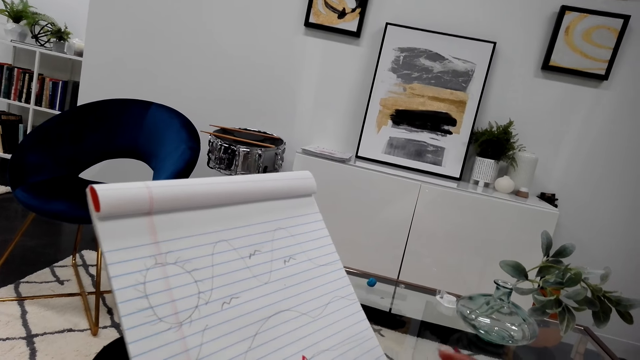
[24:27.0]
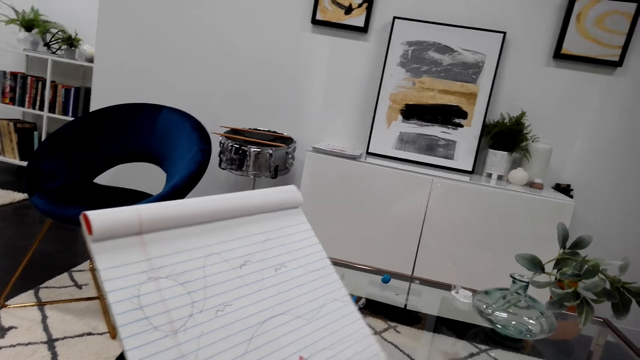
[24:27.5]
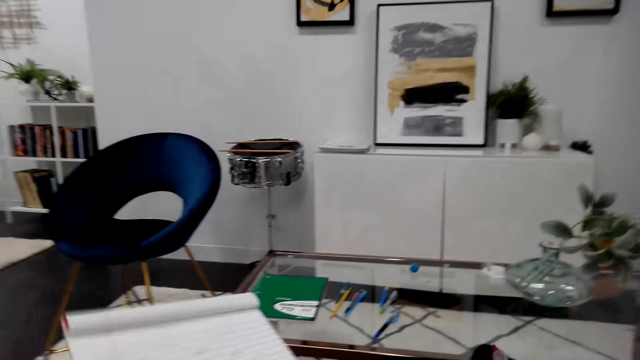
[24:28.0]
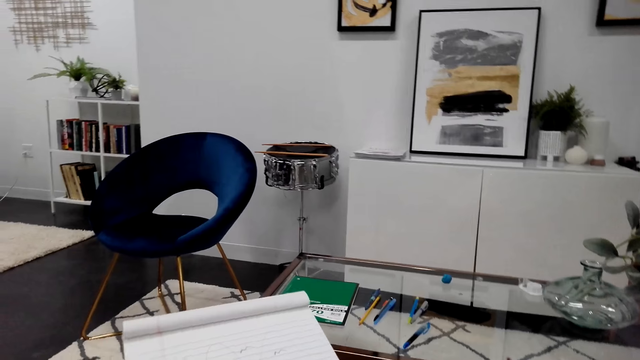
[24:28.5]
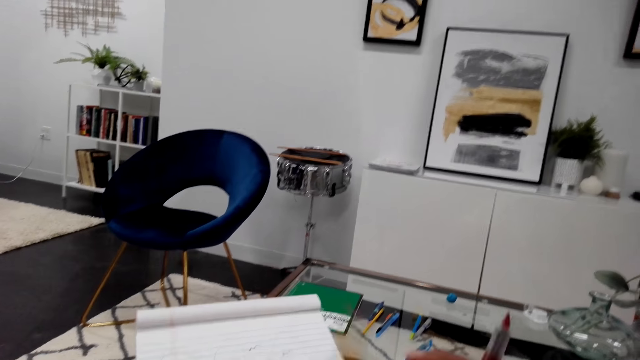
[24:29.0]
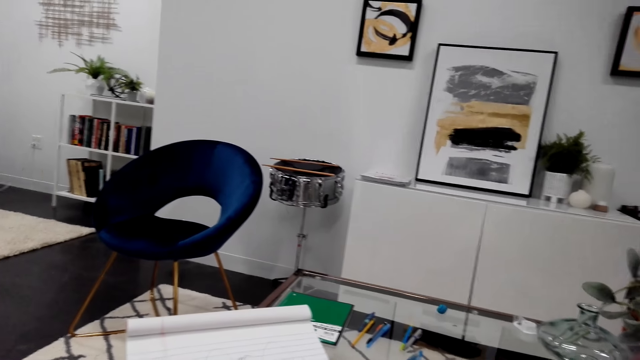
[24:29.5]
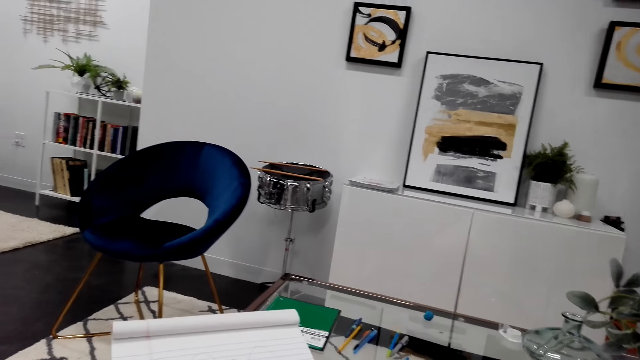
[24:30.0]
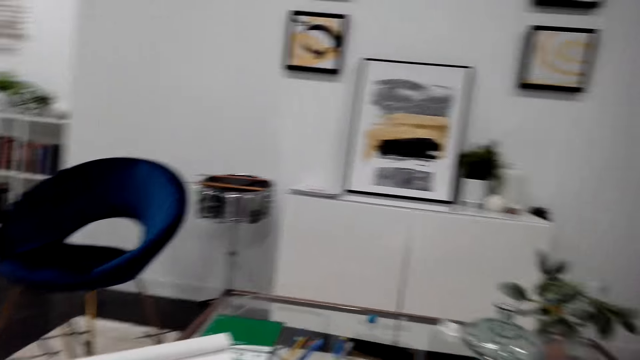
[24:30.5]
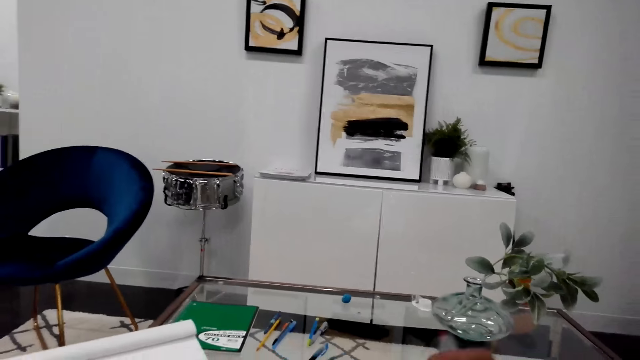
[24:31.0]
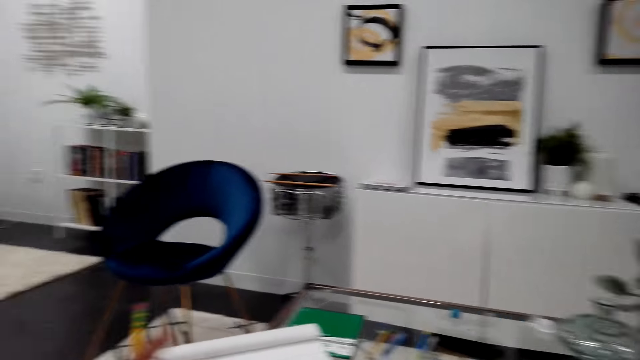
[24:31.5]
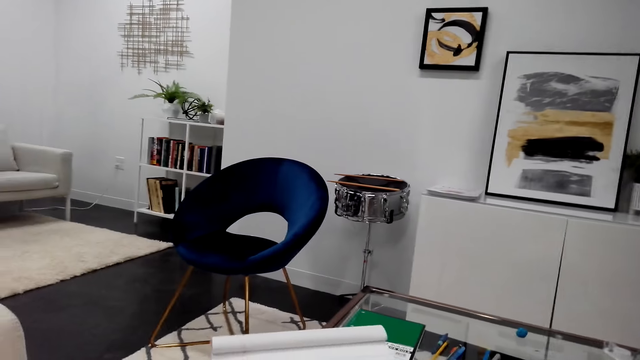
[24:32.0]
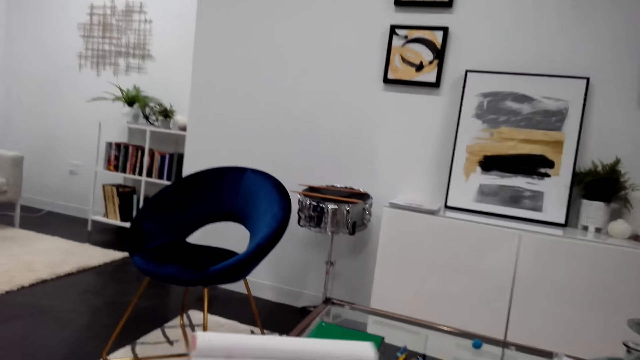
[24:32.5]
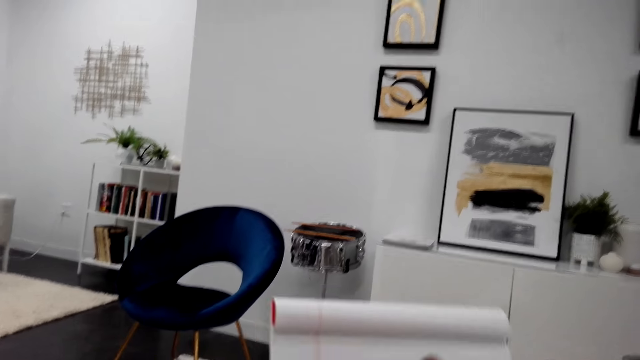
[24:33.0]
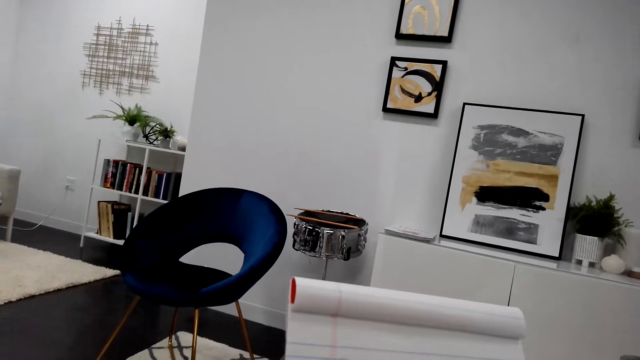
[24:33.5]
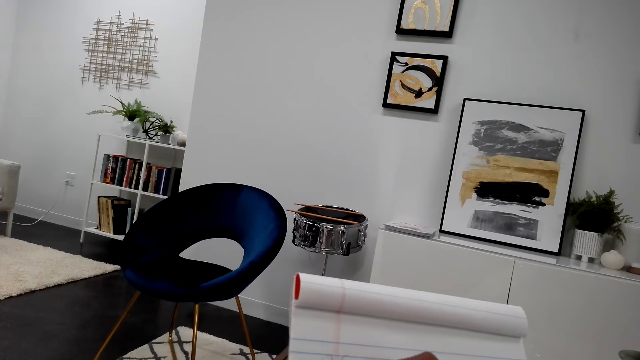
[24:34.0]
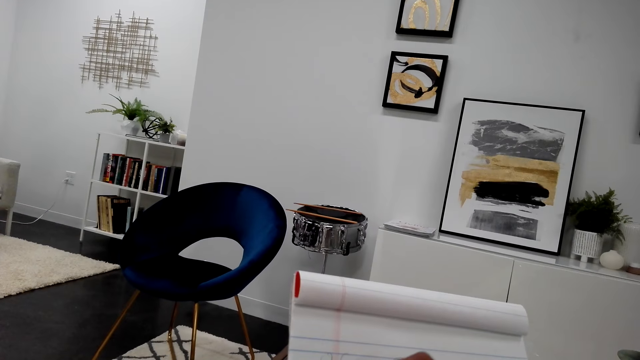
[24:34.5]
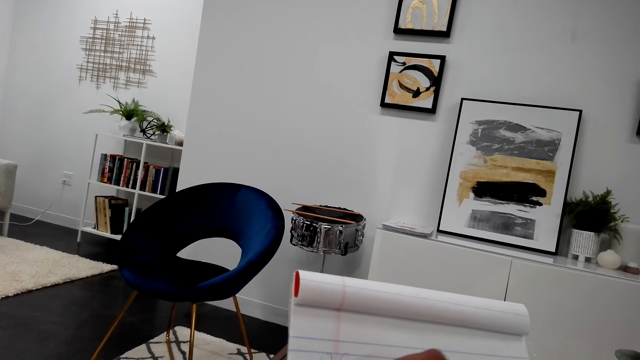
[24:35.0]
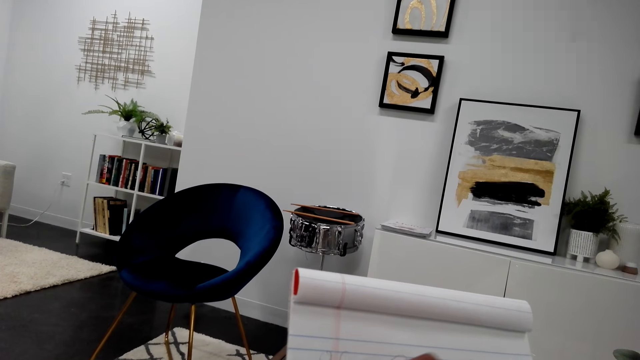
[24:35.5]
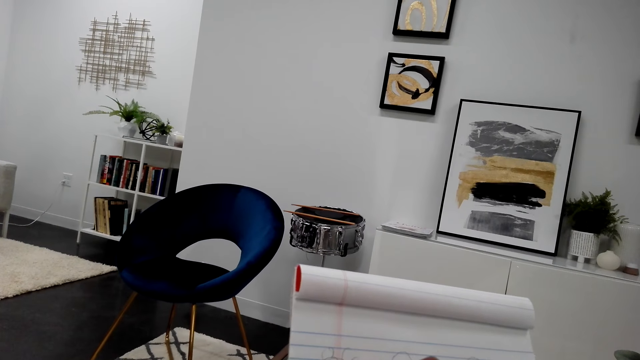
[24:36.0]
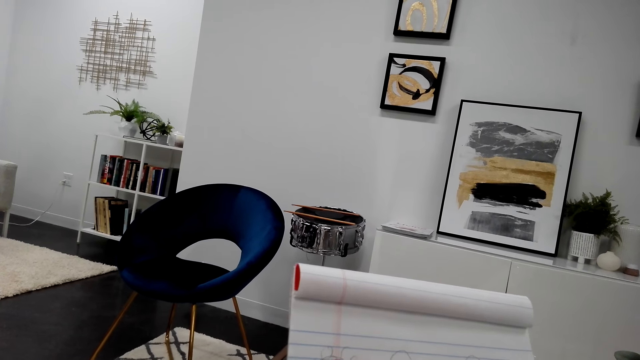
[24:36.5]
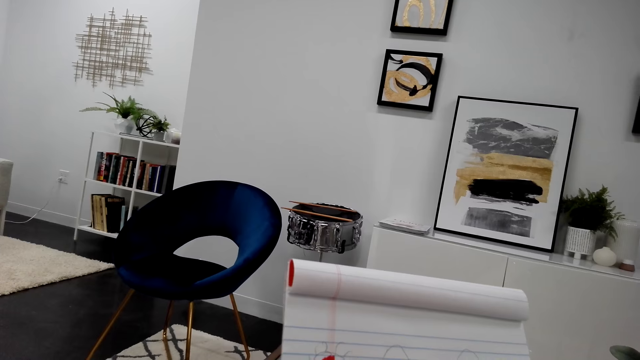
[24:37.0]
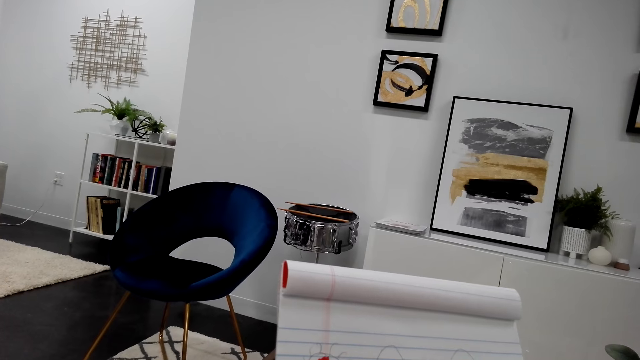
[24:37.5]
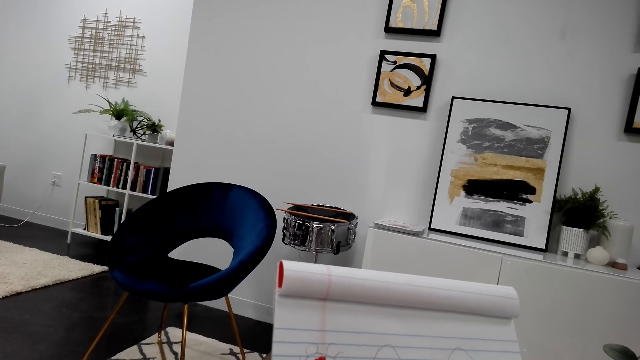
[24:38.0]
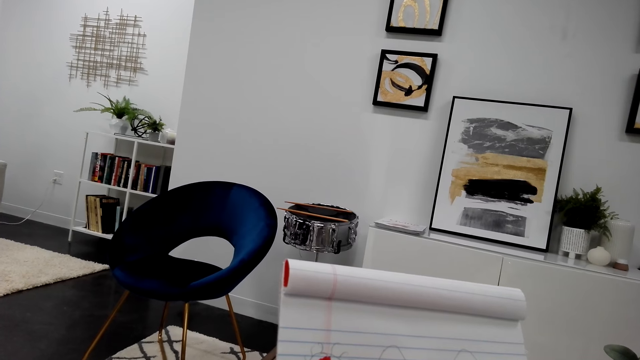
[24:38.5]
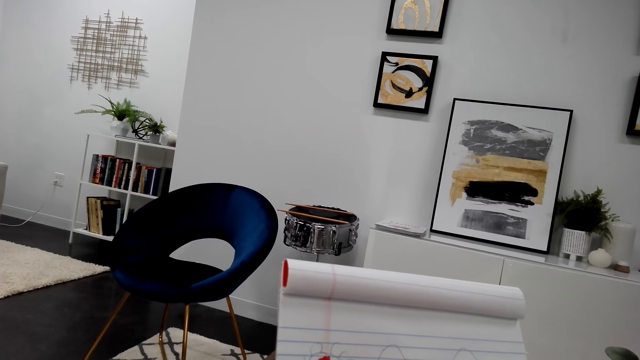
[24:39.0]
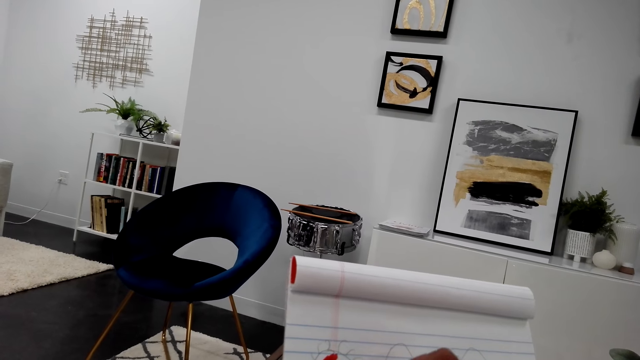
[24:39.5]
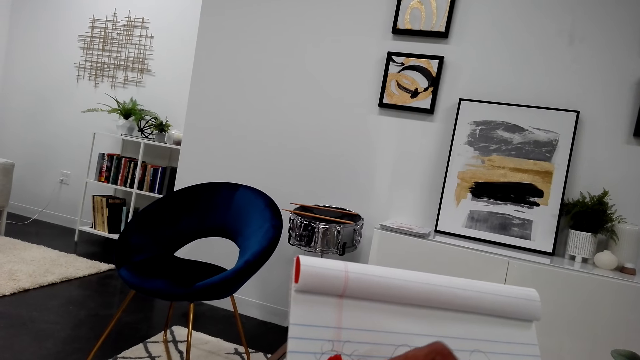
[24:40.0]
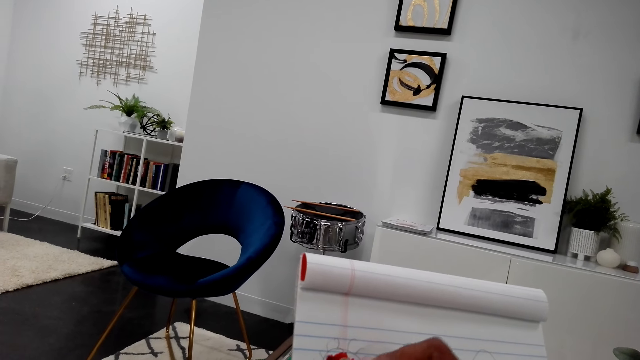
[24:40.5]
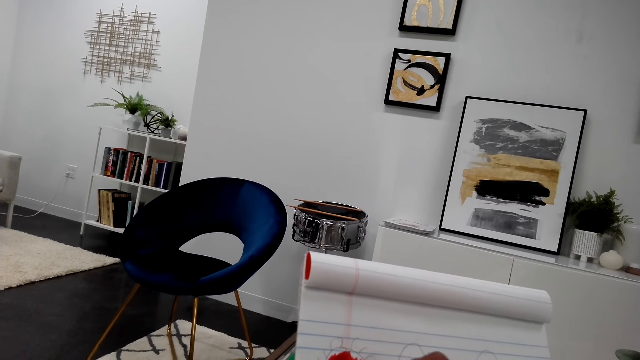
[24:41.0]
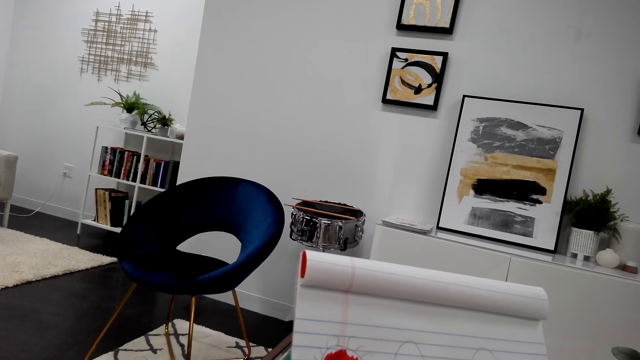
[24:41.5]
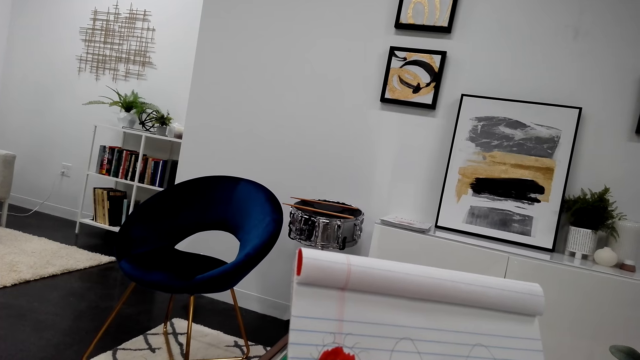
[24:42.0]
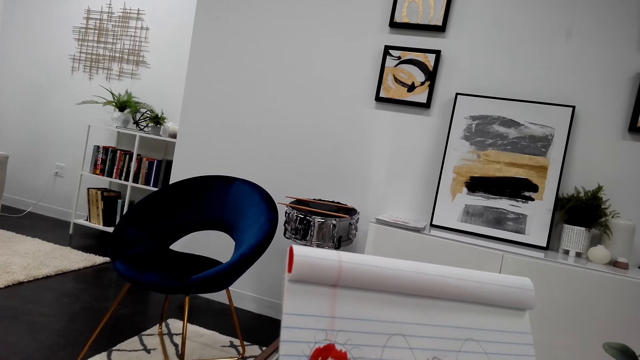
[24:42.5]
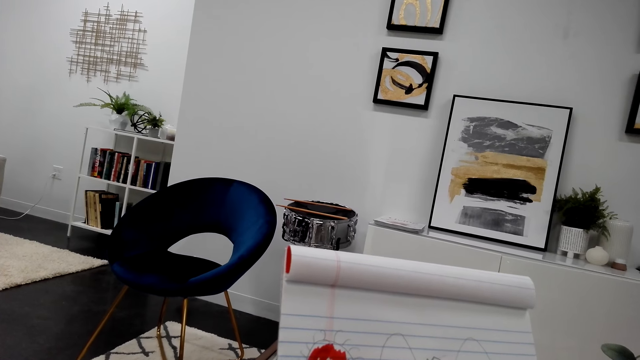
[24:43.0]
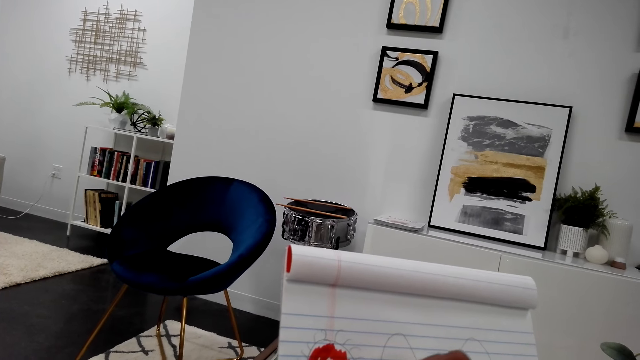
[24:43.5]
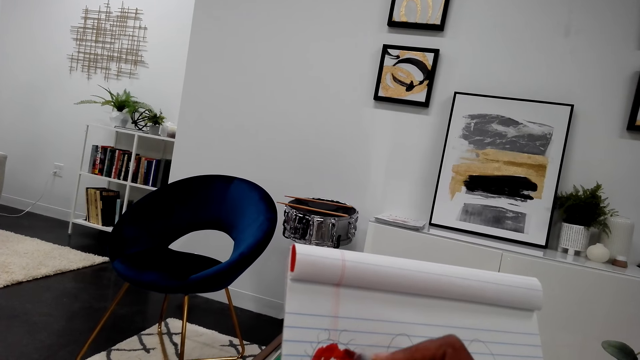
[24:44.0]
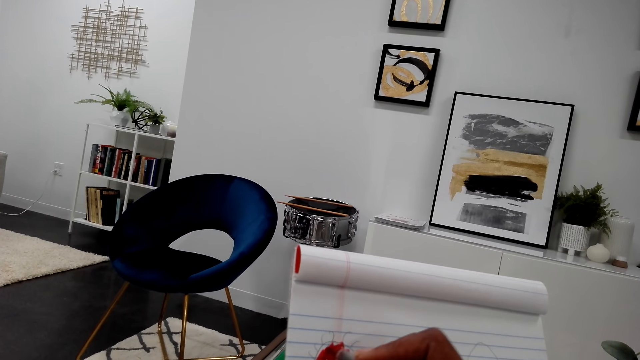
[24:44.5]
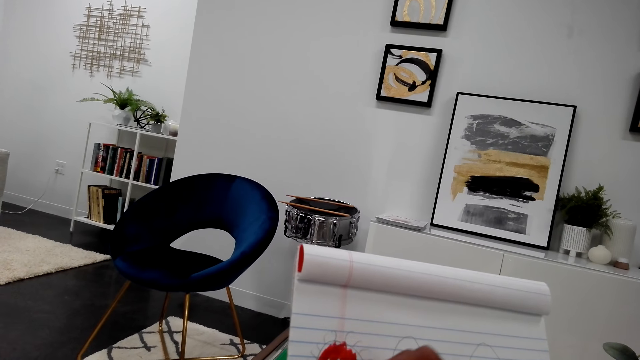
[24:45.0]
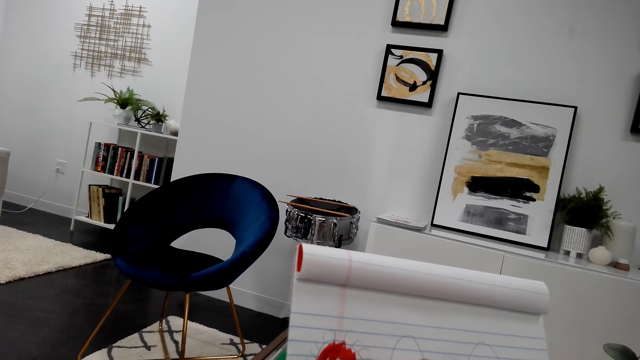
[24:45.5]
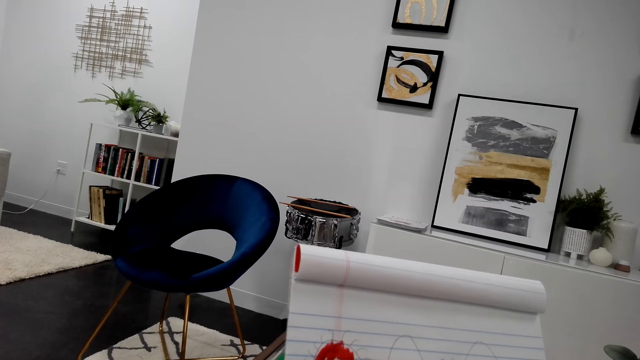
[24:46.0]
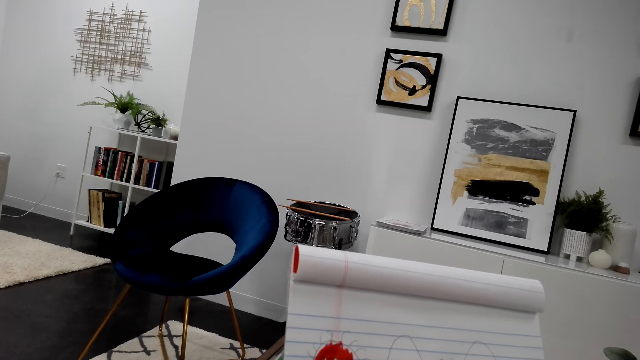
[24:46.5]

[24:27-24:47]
The camera wearer picks up an ink pen on the table. They use the ink pen to draw. They lift the book up. They draw on the book.
